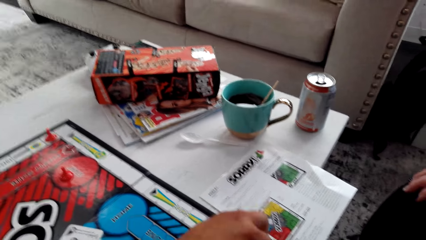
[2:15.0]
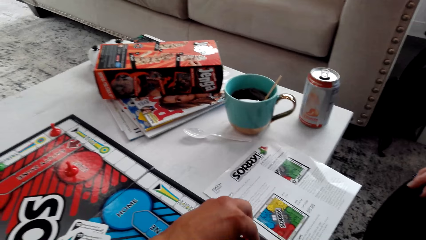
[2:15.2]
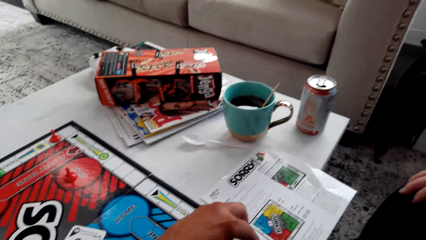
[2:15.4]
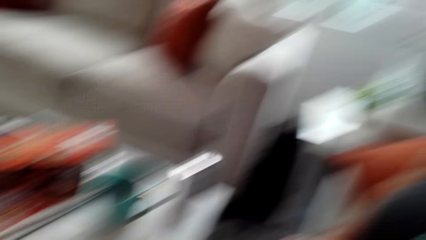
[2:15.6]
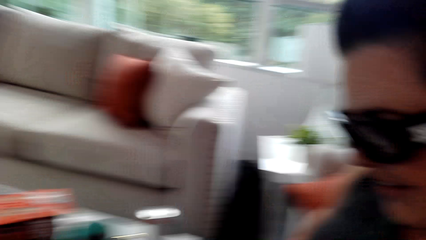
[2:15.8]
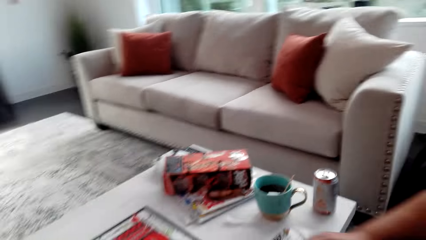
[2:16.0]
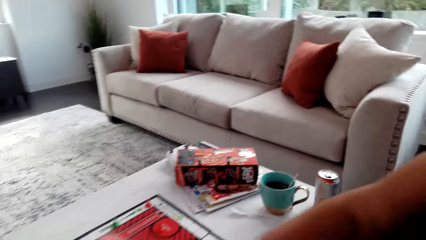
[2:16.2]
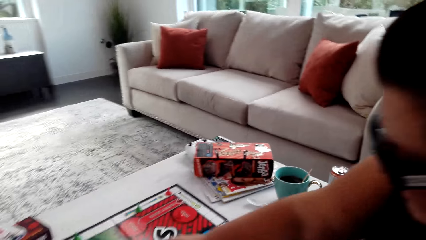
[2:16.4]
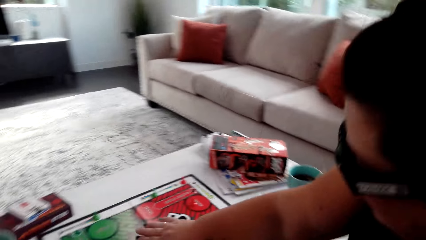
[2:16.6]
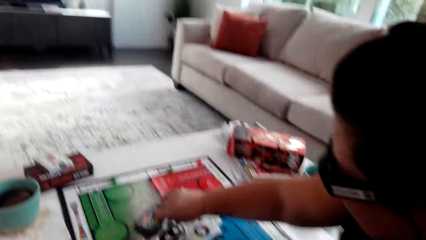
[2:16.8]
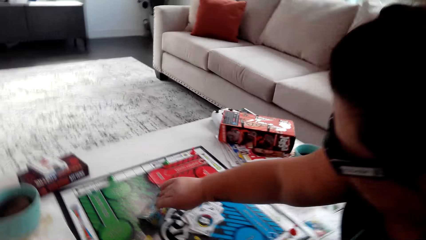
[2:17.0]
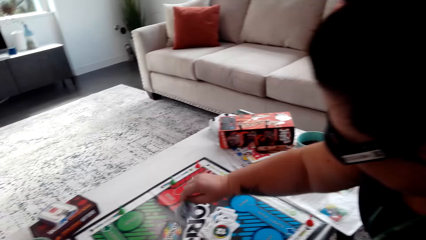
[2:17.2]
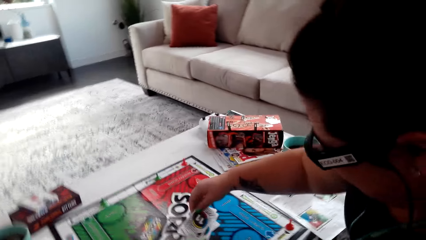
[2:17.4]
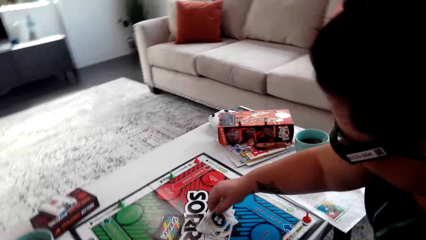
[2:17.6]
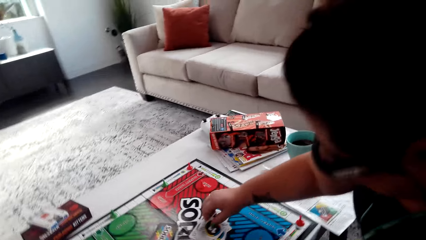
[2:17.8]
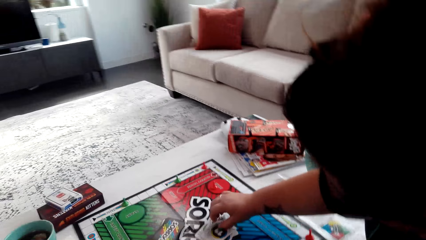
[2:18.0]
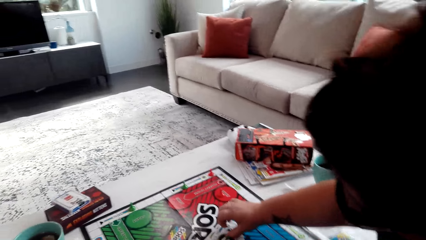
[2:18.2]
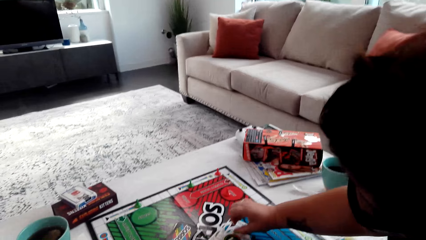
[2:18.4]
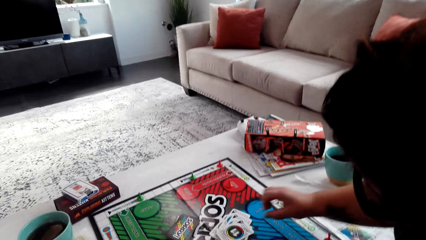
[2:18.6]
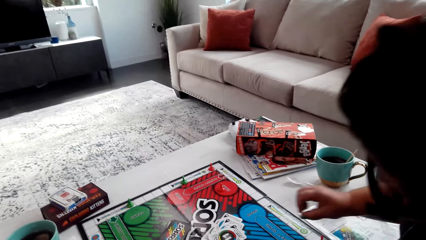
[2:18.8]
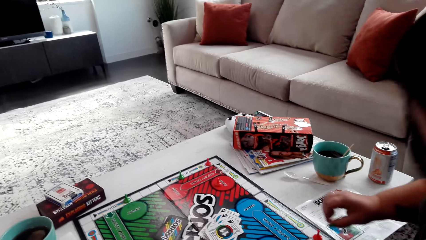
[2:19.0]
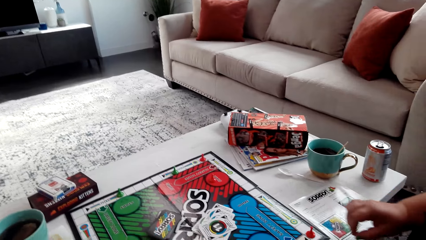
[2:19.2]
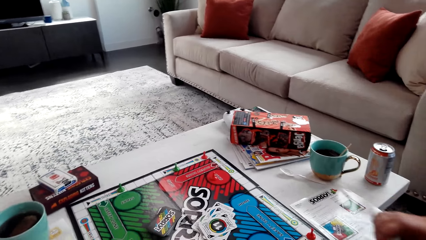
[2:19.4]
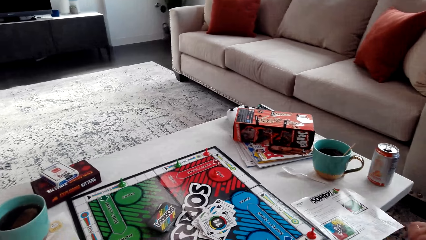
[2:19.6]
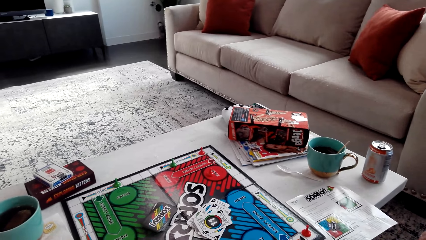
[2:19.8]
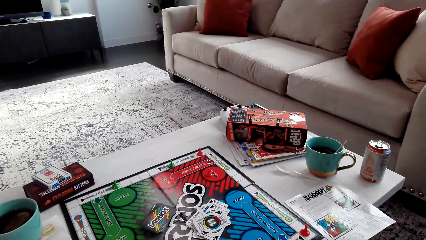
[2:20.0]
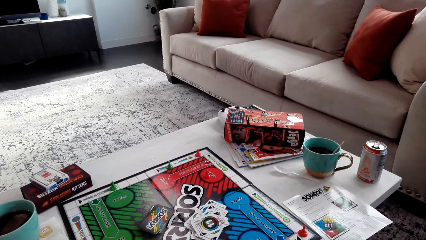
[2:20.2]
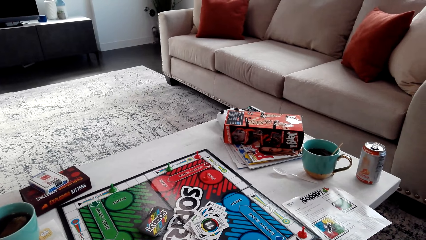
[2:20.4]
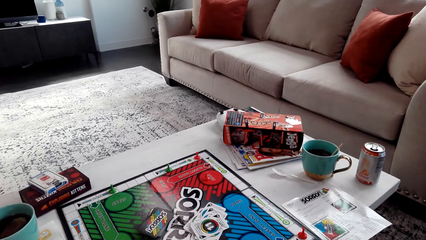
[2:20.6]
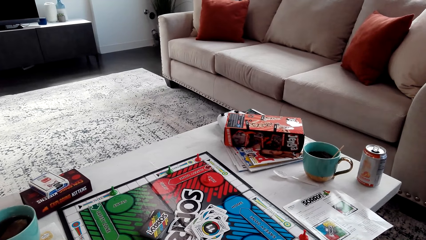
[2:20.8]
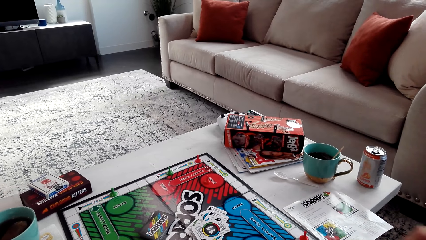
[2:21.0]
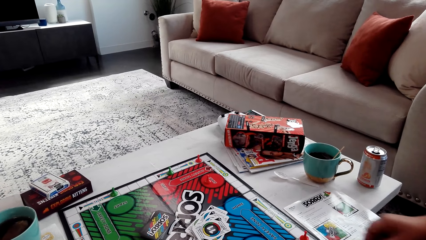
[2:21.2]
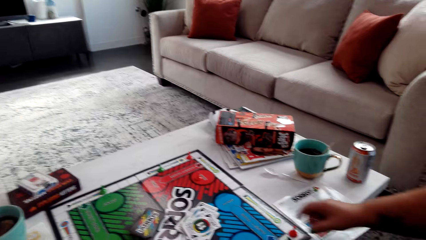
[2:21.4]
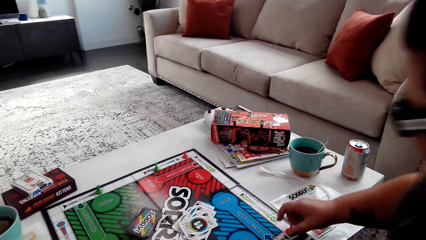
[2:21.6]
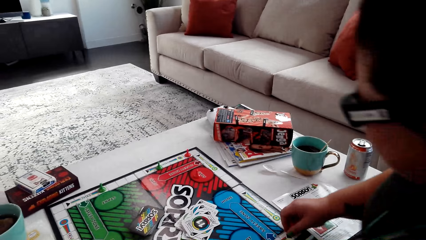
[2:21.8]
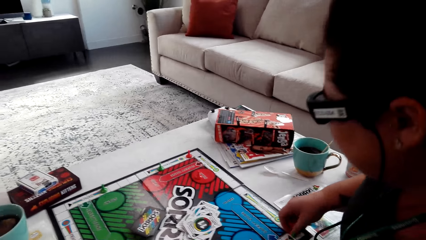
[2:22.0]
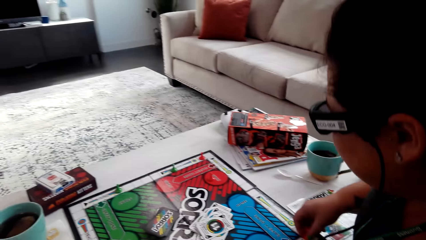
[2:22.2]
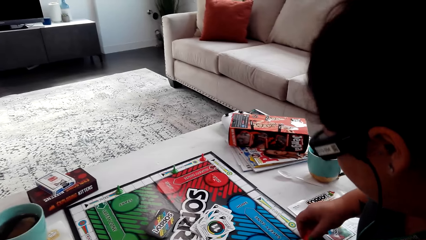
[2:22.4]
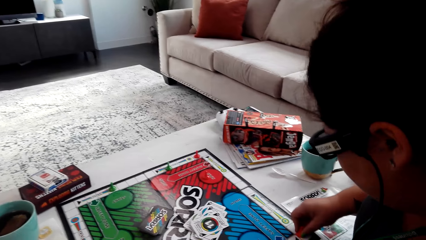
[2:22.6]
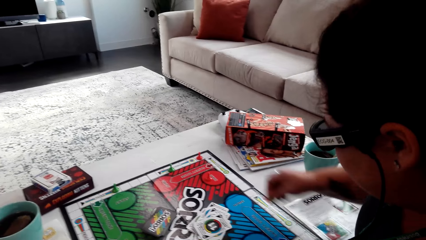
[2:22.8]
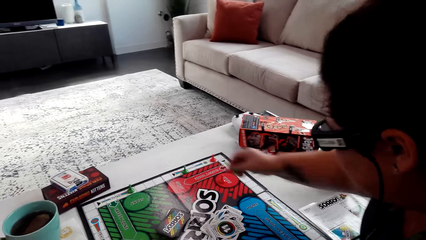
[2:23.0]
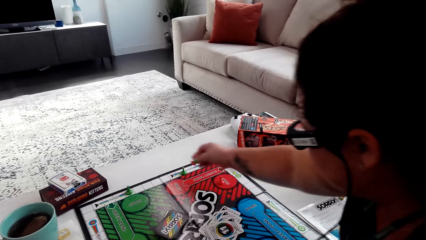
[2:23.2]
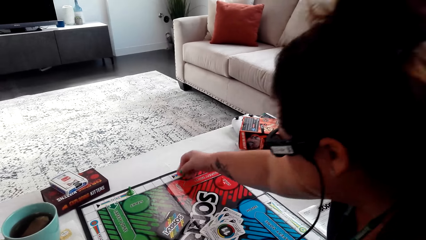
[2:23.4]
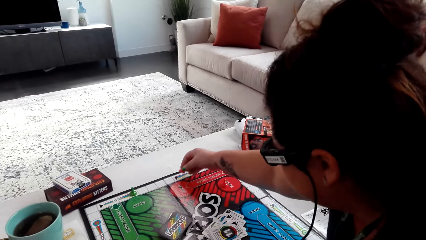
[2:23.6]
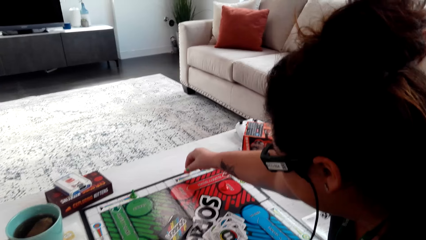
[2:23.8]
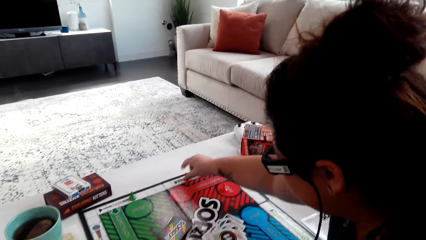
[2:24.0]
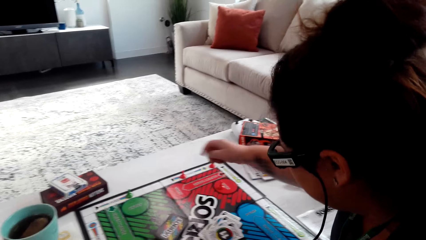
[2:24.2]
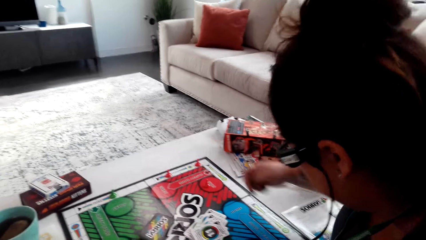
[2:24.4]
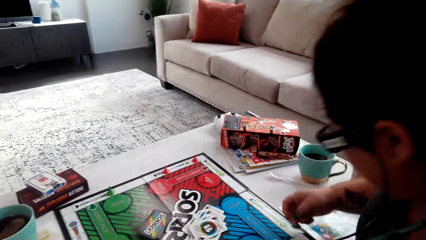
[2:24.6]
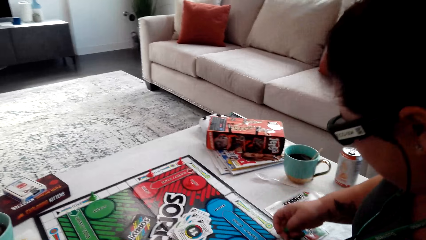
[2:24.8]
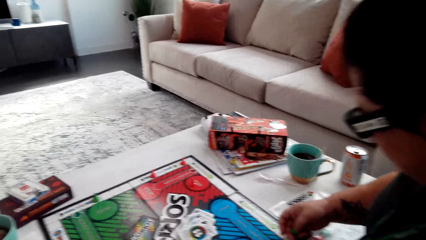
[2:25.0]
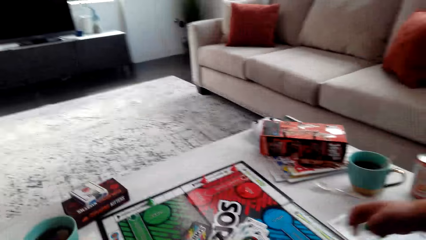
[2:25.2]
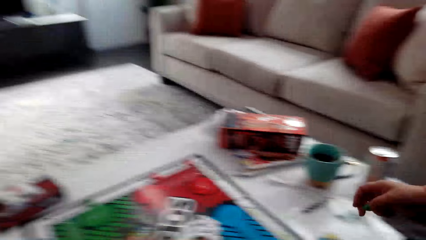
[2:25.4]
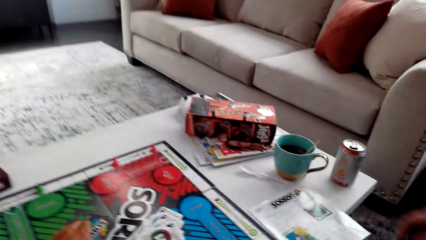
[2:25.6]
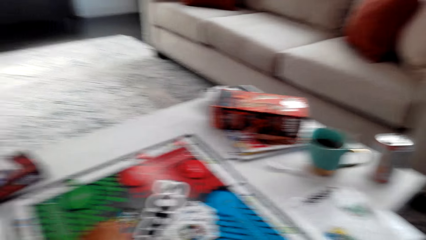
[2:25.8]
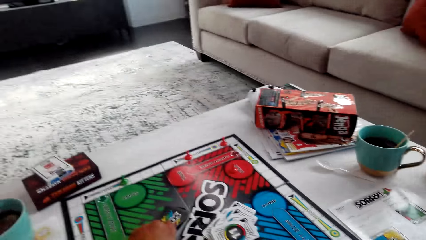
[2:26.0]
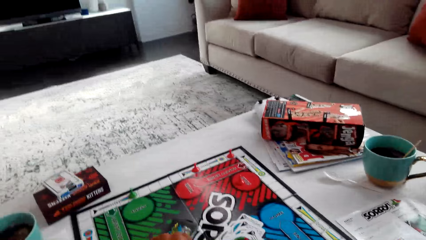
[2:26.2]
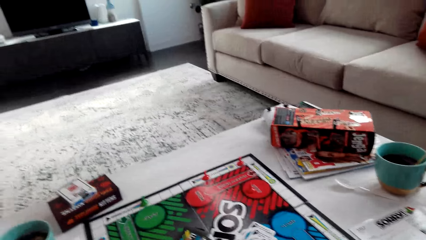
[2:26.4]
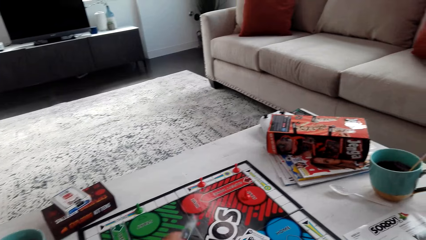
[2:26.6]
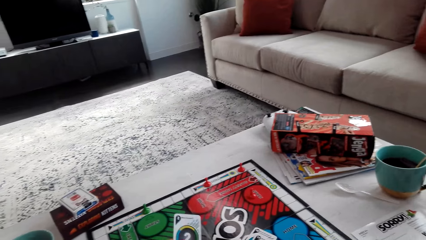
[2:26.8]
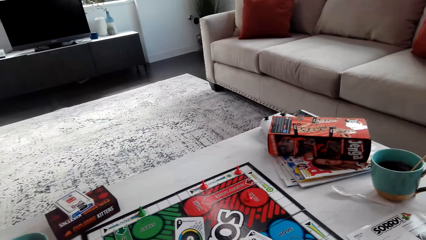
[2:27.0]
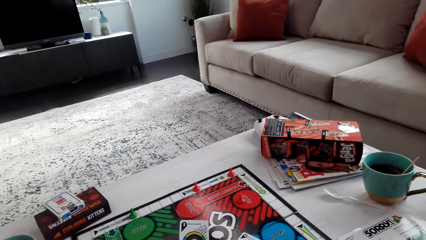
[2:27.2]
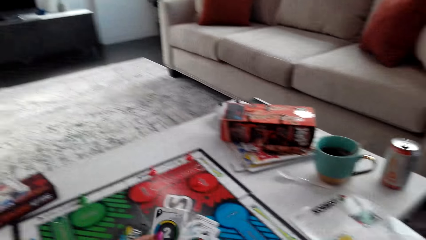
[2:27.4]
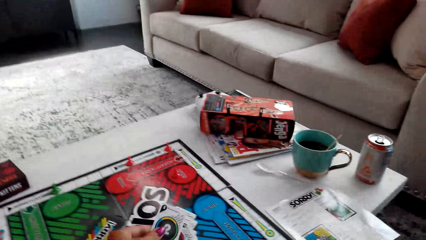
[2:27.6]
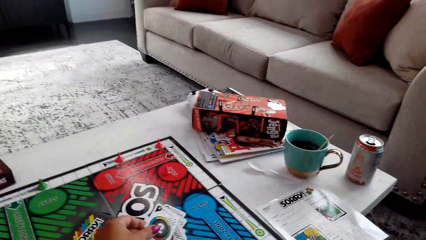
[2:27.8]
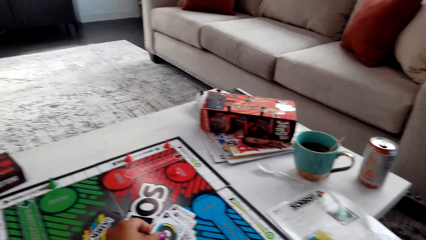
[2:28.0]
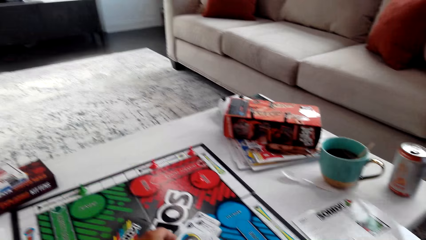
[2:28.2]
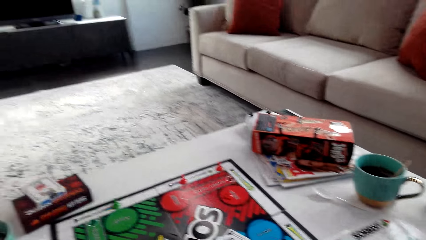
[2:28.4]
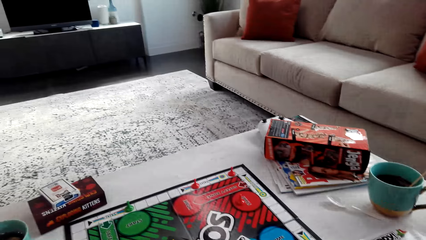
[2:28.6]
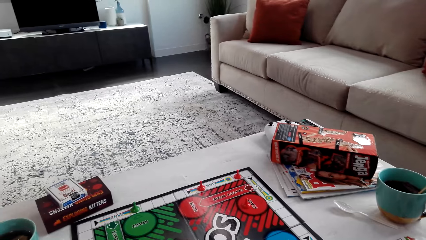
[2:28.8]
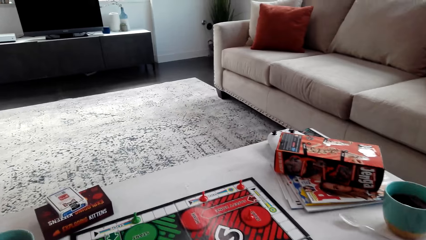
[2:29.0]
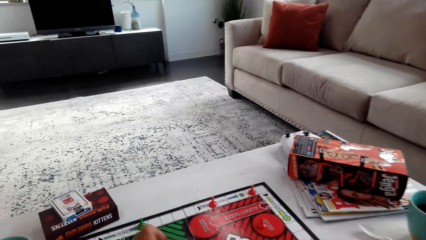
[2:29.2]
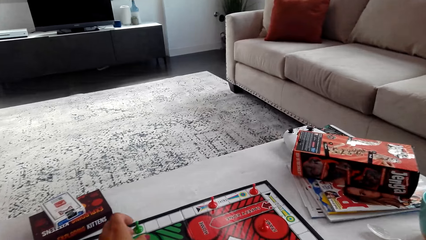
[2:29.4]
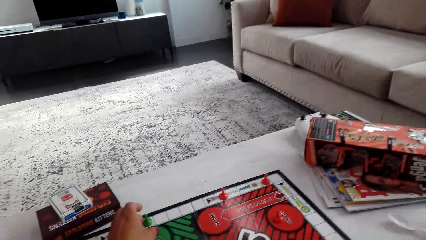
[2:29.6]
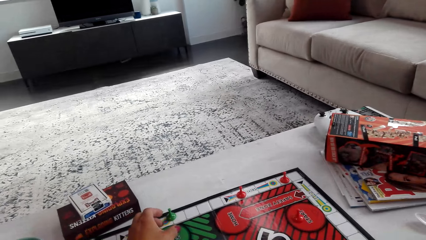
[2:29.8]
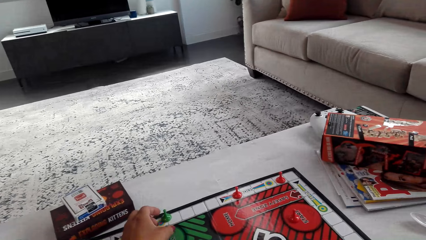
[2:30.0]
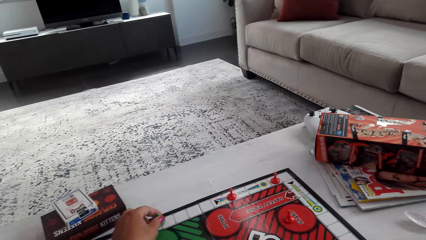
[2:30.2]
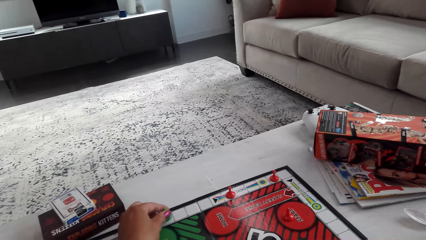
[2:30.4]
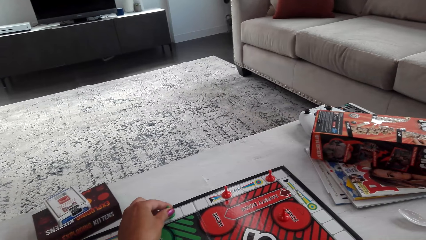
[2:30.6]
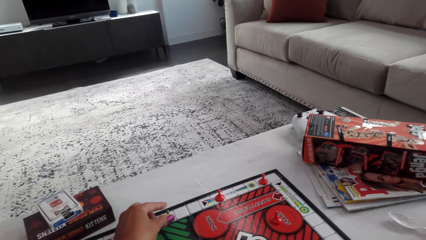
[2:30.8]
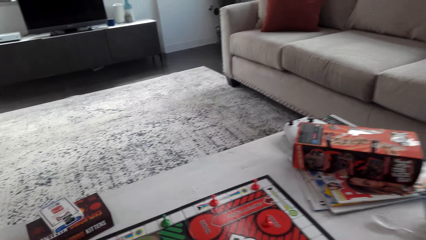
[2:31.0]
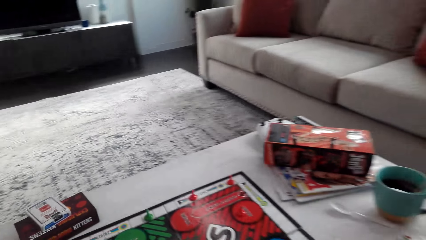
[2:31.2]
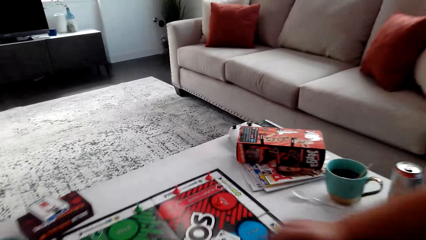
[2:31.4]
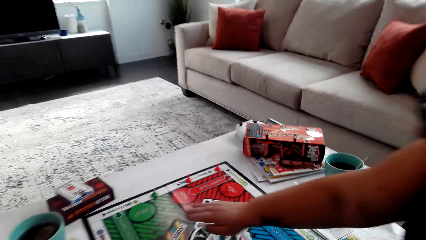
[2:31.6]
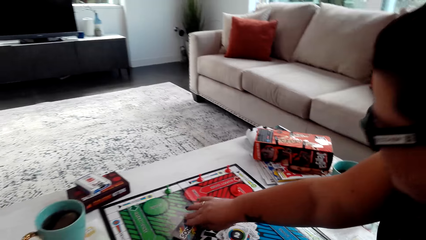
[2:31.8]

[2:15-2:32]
The woman picks up the sorry game card. She drops the sorry game card. She moves the pawn and arranges the pawns on the board. The camera wearer picks up the sorry game card. They drop the sorry game card on the table. They tap the pawn on the board and move the pawn.
